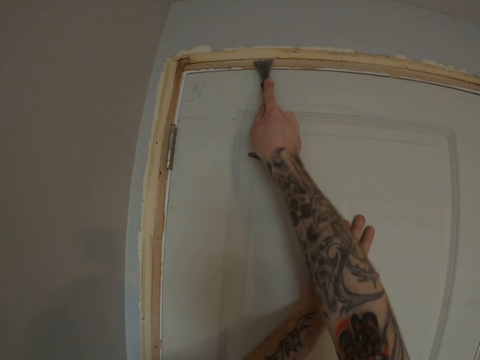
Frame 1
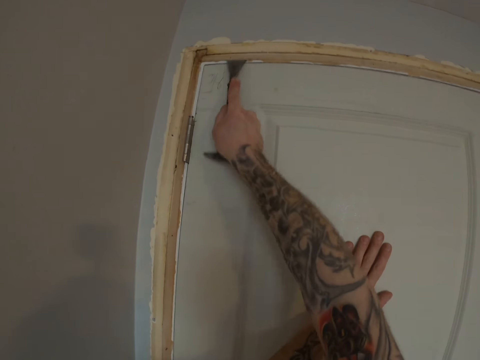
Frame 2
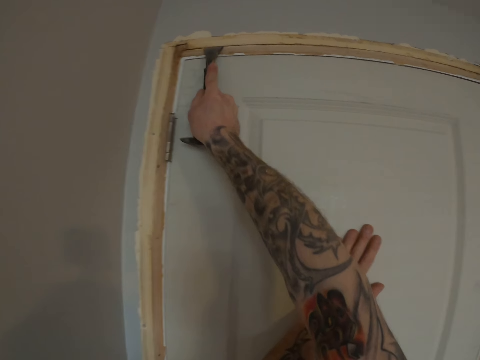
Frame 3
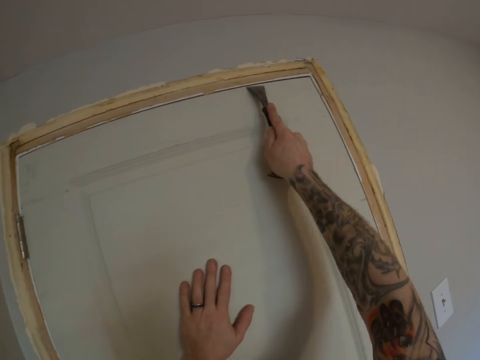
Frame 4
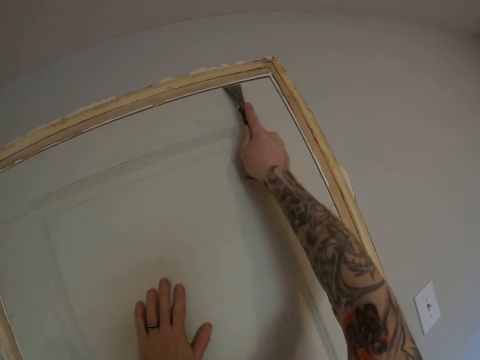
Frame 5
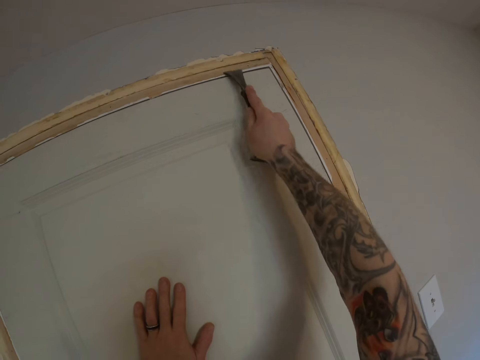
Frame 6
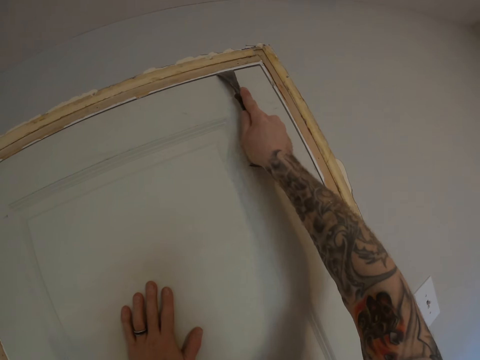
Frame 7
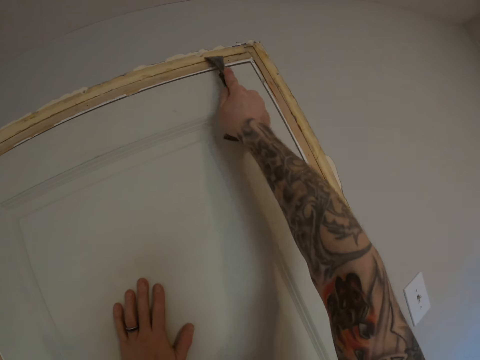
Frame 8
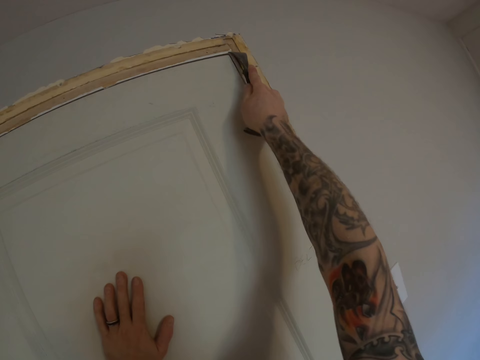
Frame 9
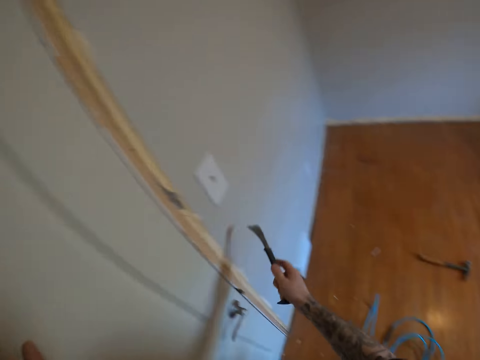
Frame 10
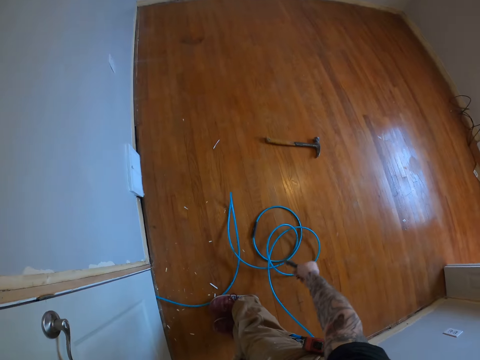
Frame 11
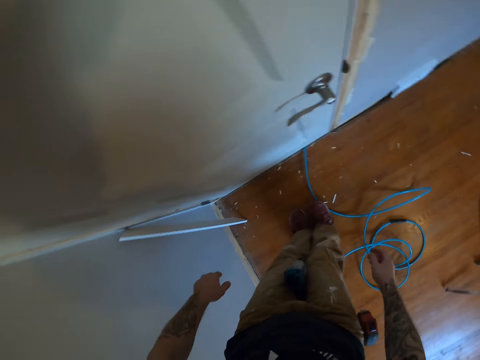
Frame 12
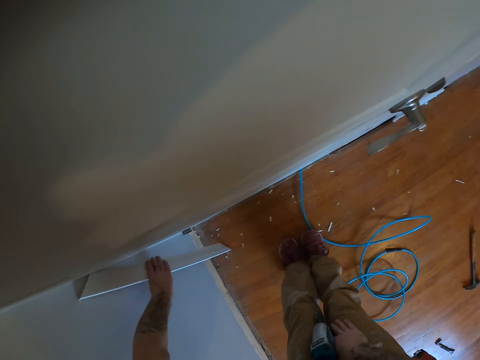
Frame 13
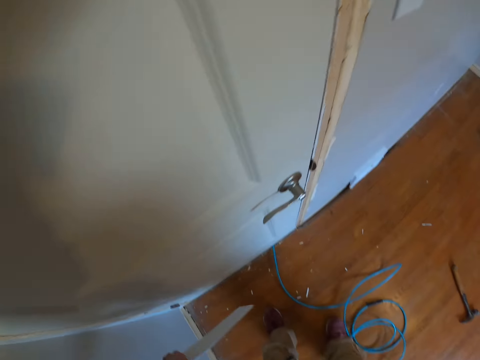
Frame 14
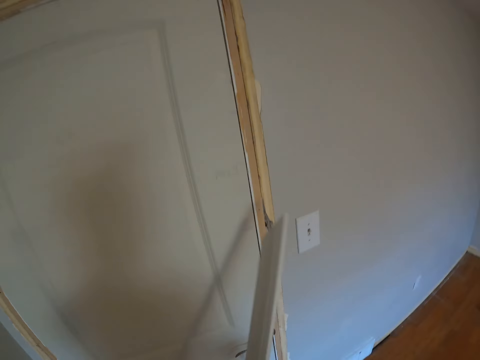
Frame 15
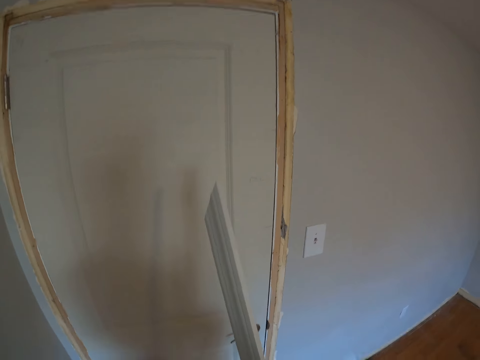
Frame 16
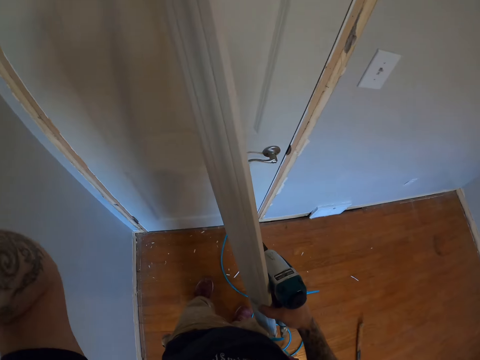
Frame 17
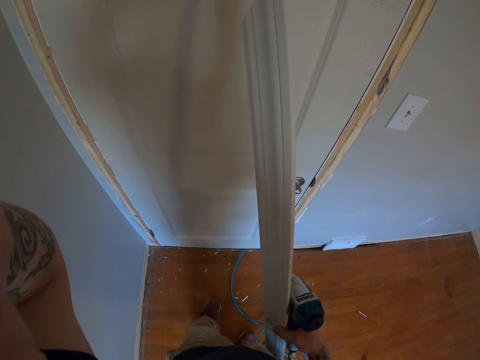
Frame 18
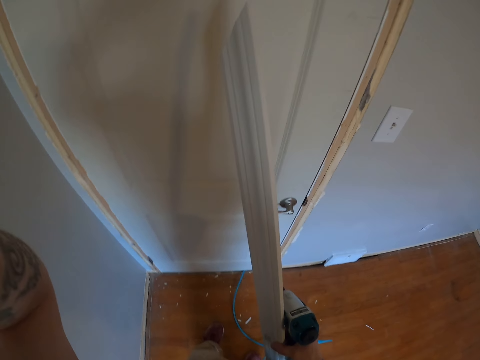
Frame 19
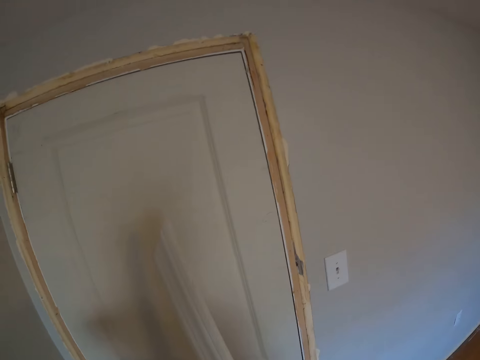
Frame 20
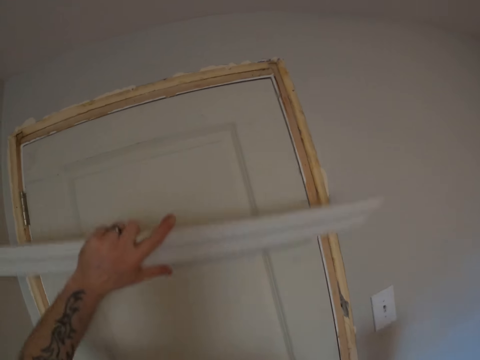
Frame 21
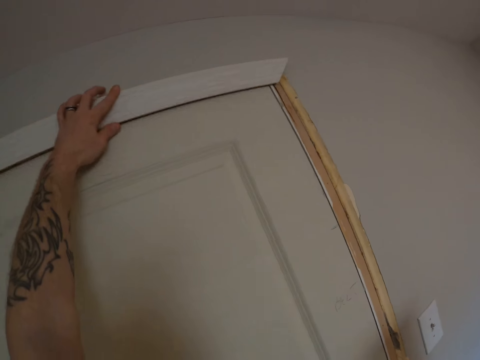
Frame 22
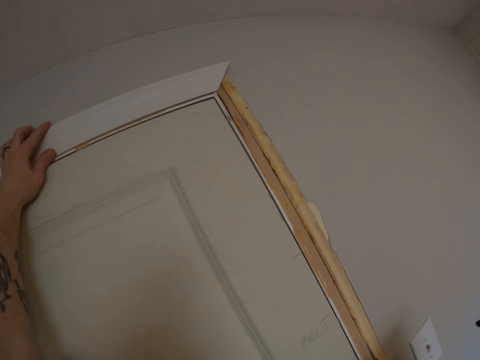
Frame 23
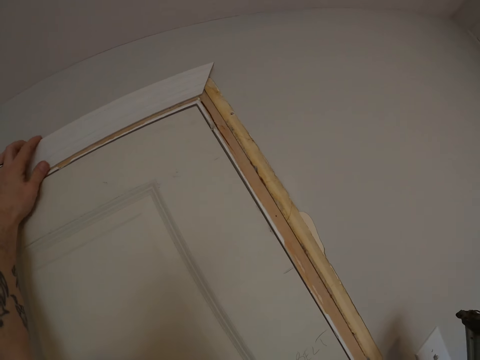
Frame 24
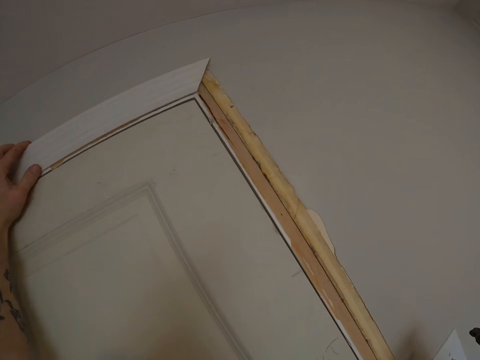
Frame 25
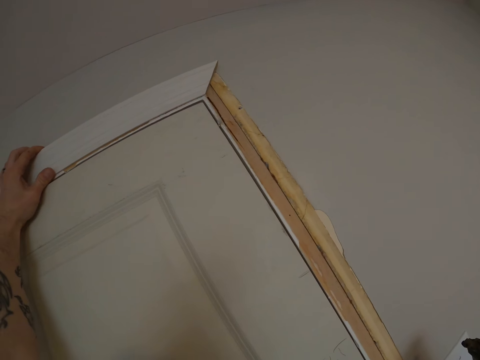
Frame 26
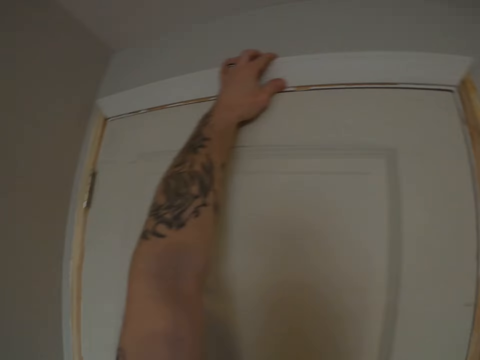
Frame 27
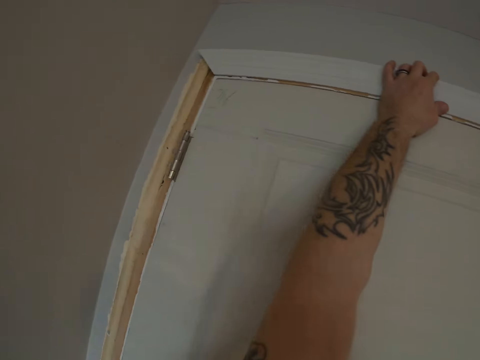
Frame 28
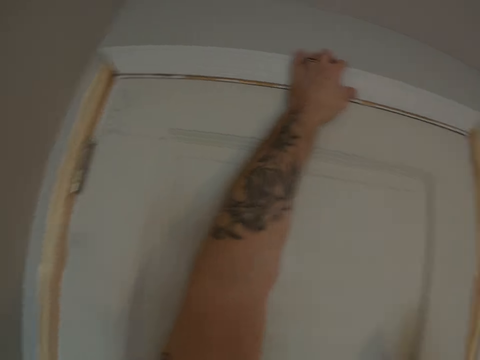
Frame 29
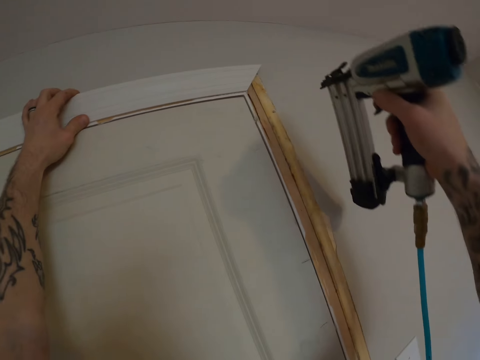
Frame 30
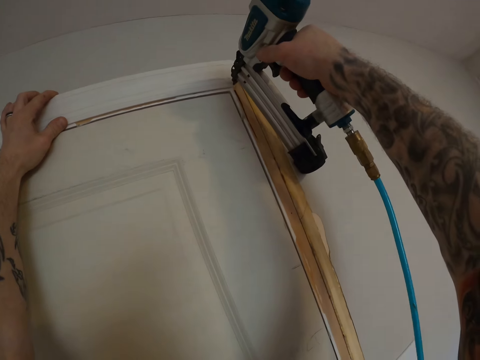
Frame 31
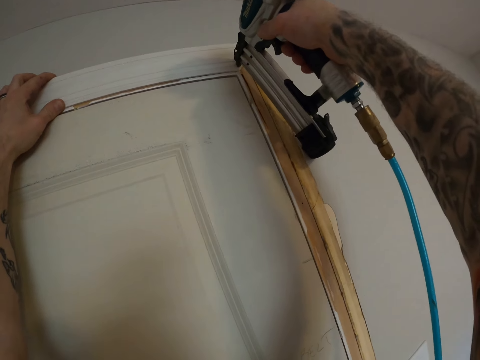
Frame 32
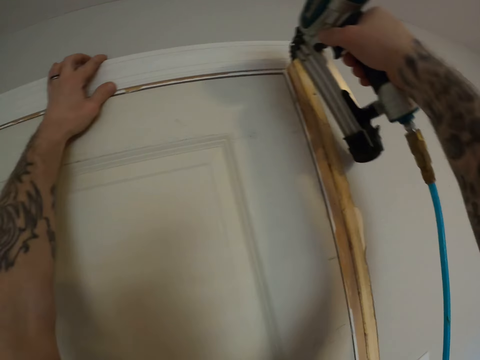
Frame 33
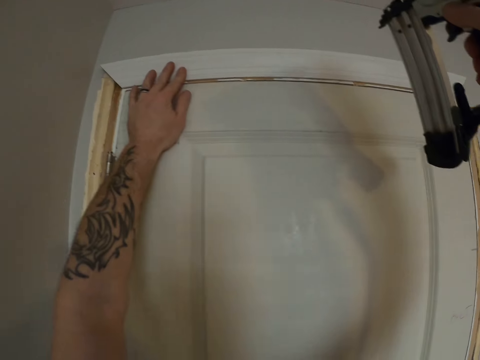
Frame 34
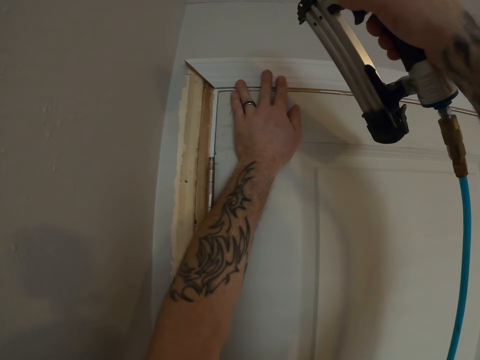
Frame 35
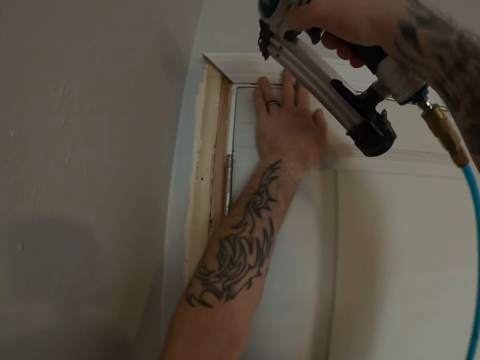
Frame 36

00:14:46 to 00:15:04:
The camera wearer drops the cat claw nail and trim remover on the ground. He picks up the wooden plank or strip beside the door from the floor. He transfers the wooden strip to the right hand and touches part of his body. He places the wooden plank on the lintel of the room door. He nails the wooden plank to the door lintel using the nail gun.

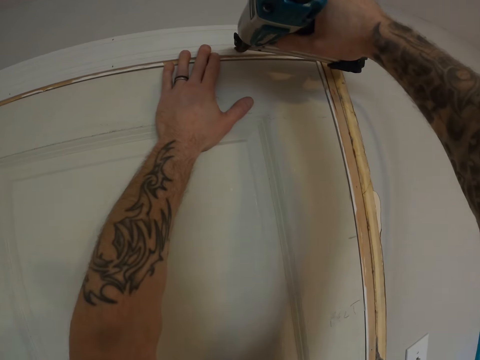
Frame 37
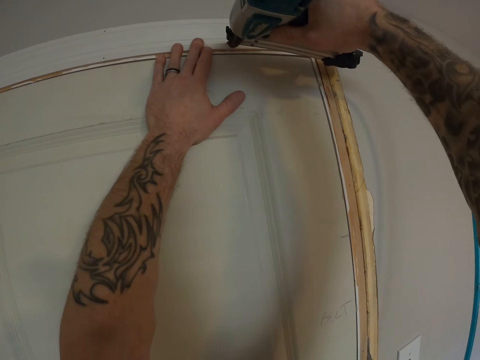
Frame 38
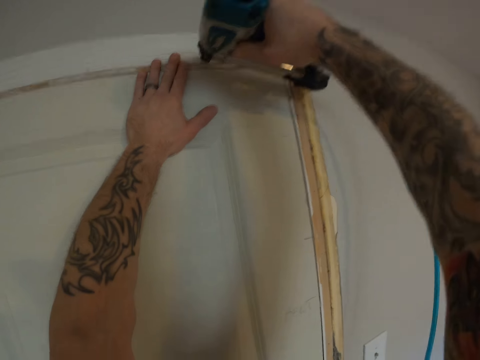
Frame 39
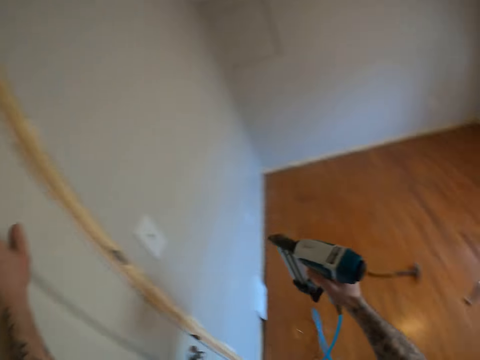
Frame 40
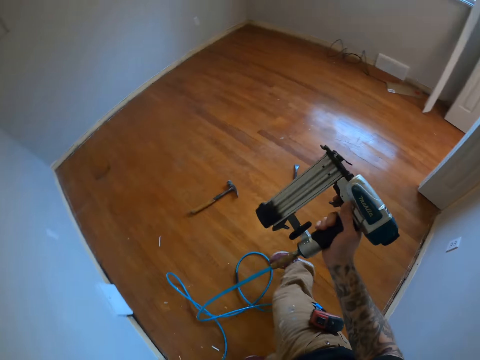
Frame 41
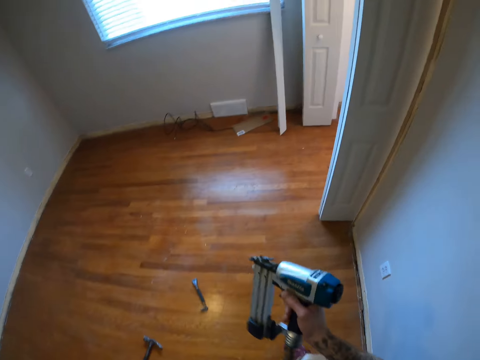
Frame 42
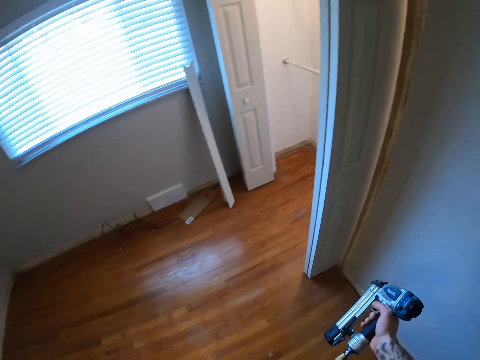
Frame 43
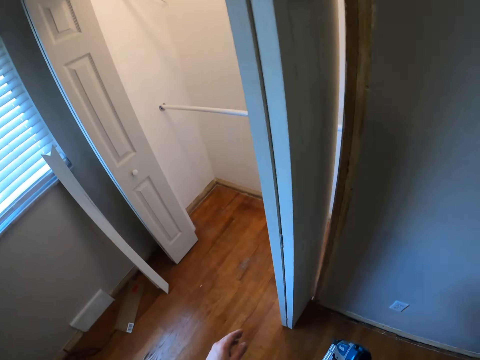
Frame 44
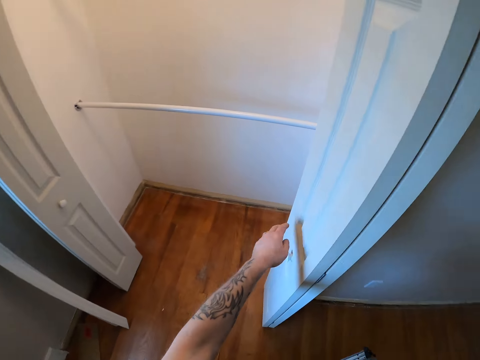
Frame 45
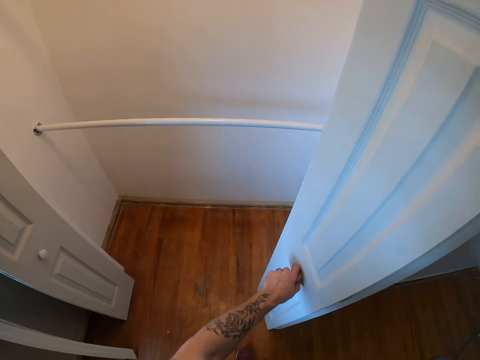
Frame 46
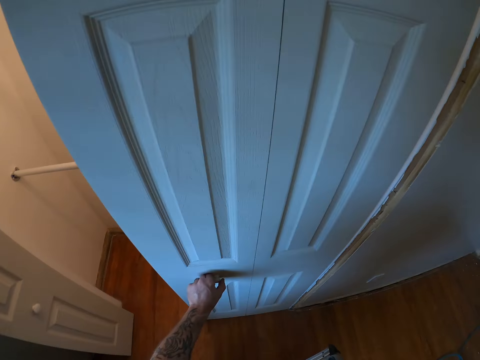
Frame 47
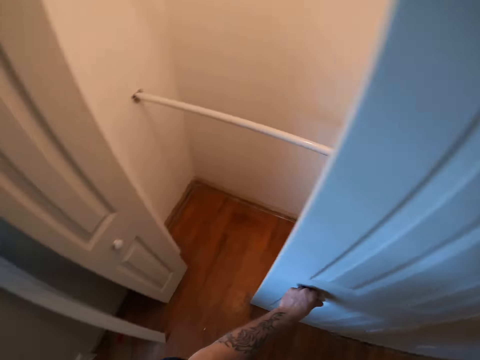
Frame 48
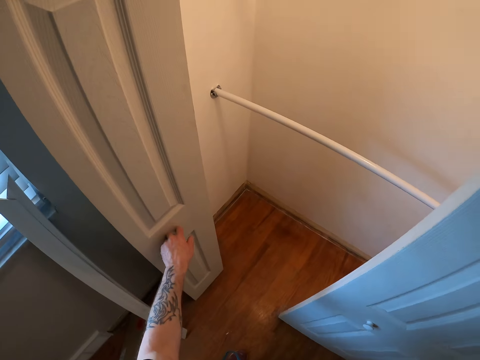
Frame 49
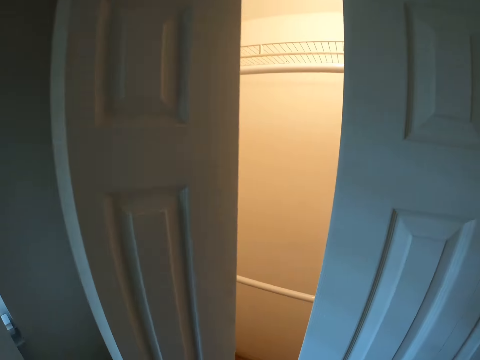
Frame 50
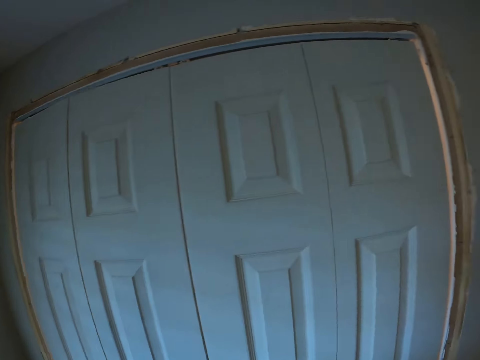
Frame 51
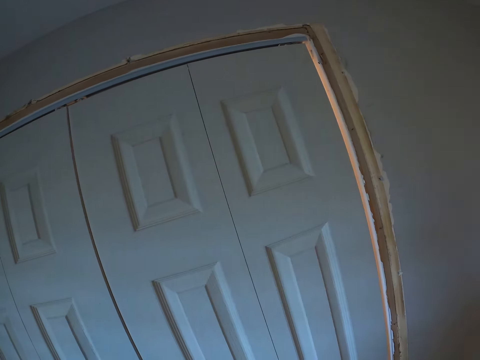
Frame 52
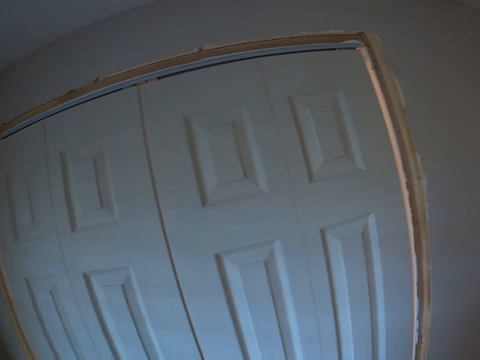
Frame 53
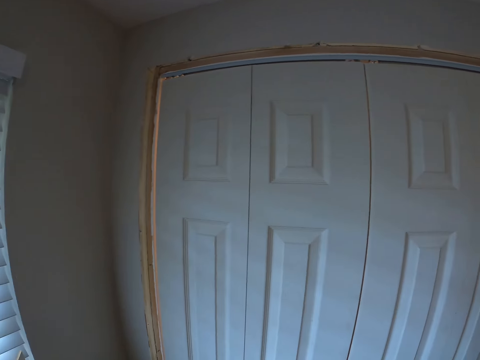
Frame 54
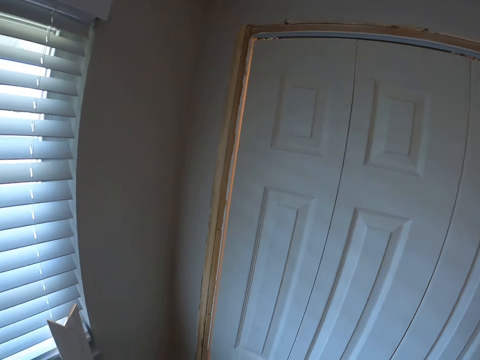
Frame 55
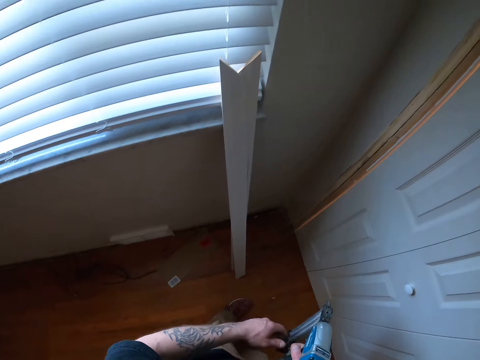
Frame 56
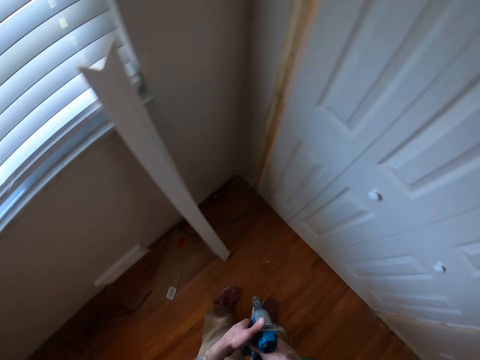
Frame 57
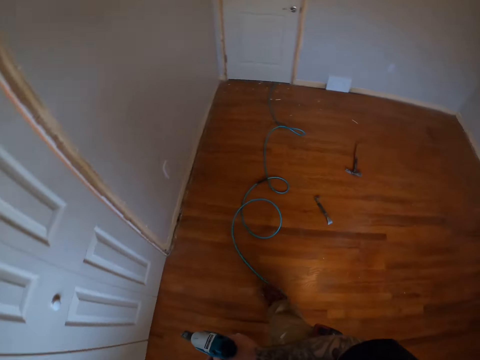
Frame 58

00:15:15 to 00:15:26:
The camera wearer walks. They close both the doors of a wardrobe. They look around.
